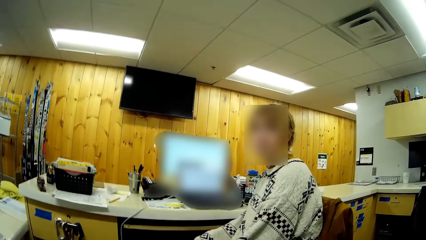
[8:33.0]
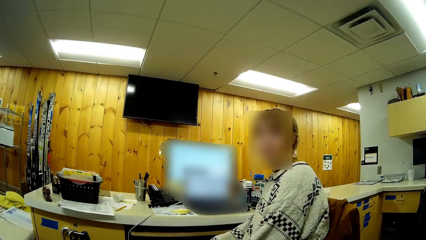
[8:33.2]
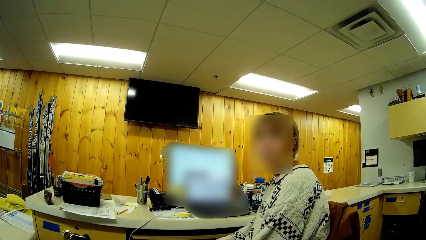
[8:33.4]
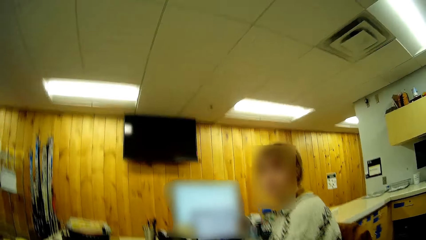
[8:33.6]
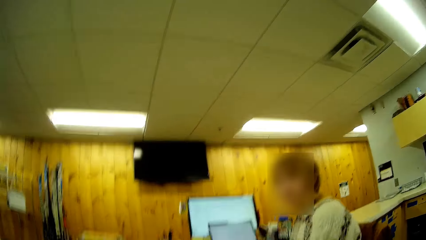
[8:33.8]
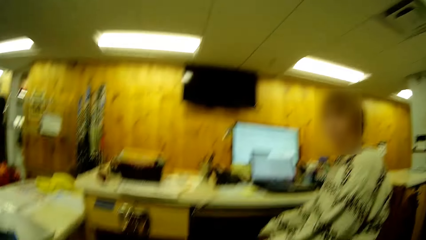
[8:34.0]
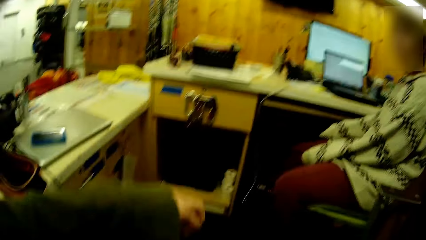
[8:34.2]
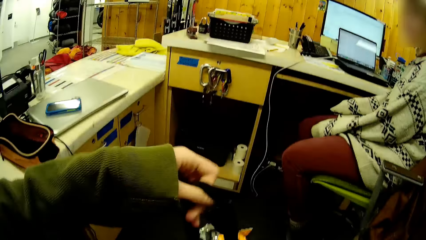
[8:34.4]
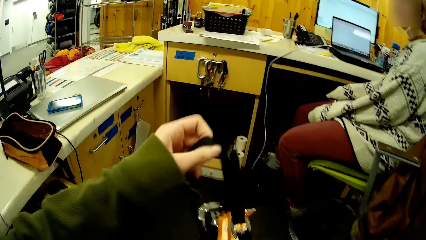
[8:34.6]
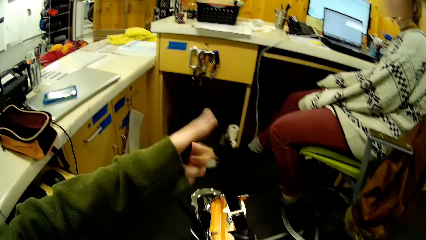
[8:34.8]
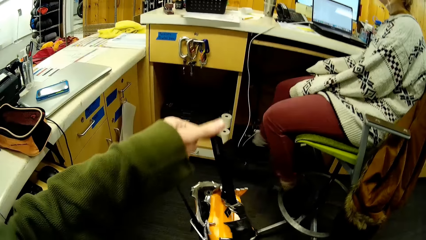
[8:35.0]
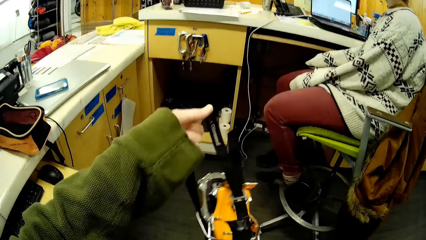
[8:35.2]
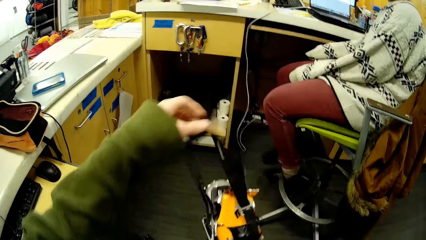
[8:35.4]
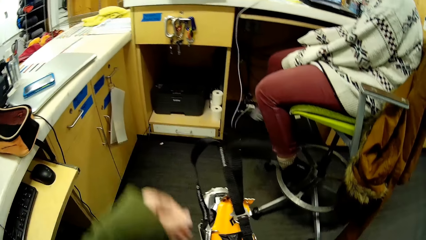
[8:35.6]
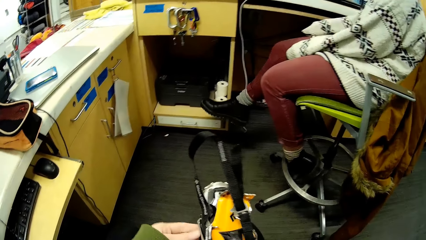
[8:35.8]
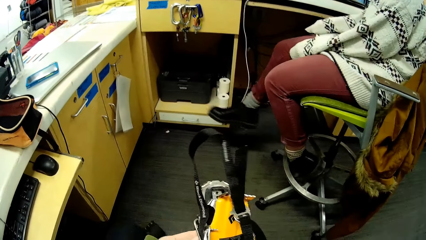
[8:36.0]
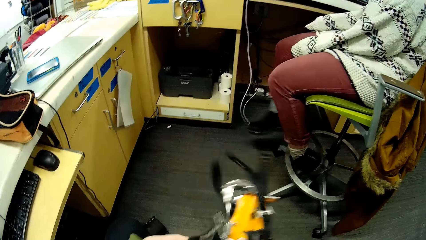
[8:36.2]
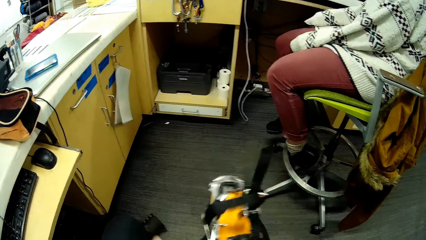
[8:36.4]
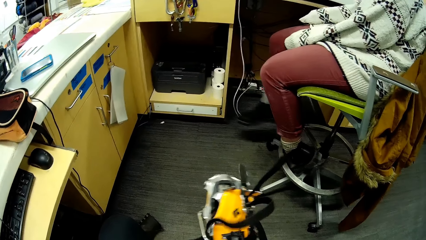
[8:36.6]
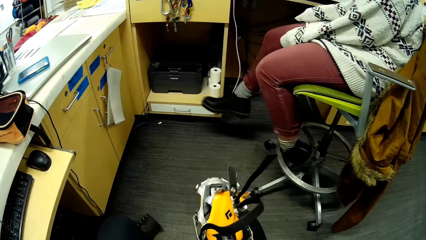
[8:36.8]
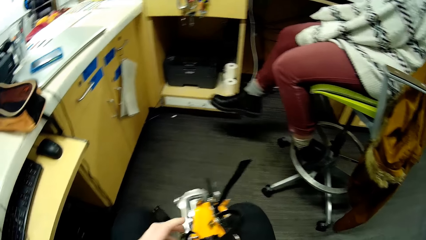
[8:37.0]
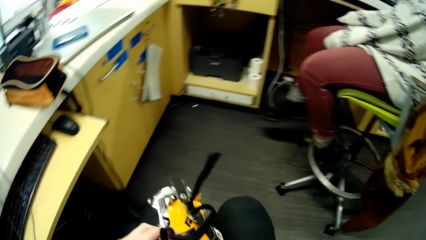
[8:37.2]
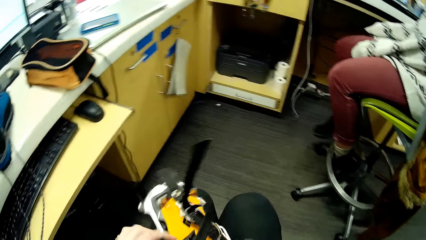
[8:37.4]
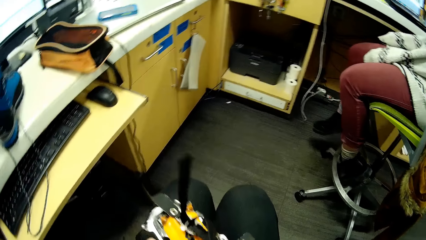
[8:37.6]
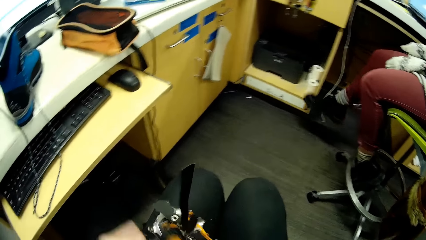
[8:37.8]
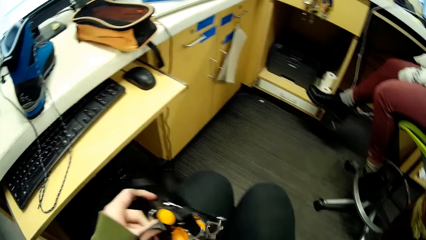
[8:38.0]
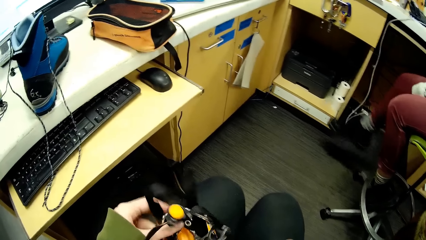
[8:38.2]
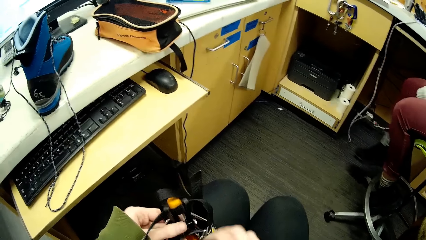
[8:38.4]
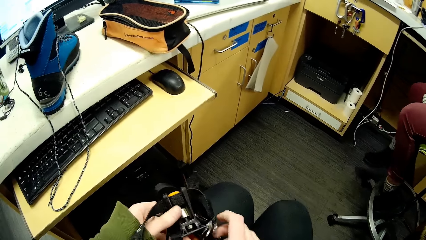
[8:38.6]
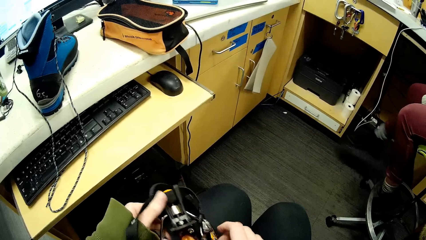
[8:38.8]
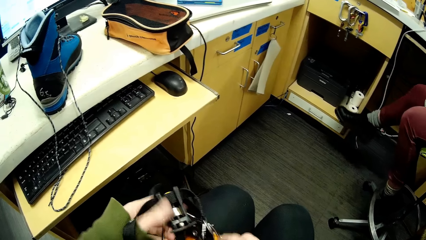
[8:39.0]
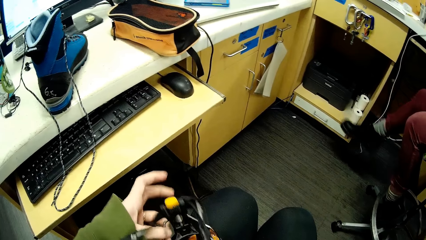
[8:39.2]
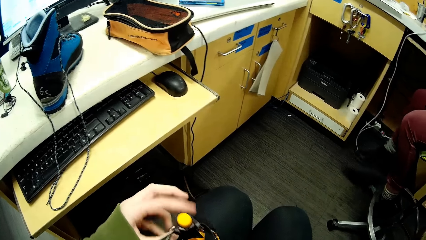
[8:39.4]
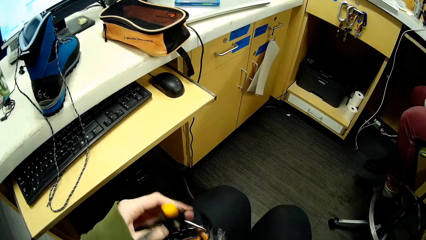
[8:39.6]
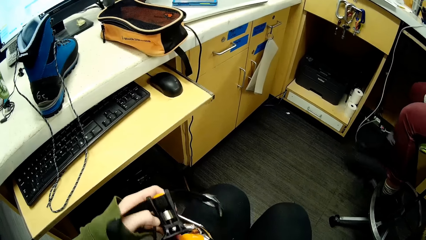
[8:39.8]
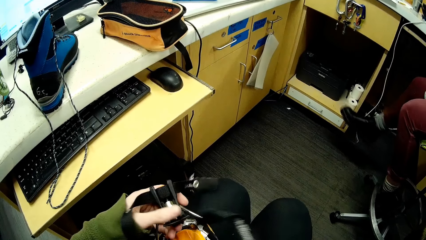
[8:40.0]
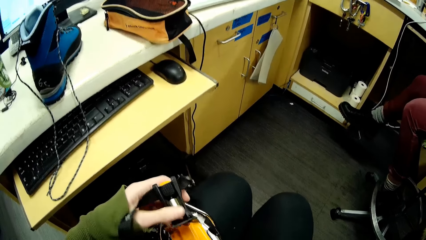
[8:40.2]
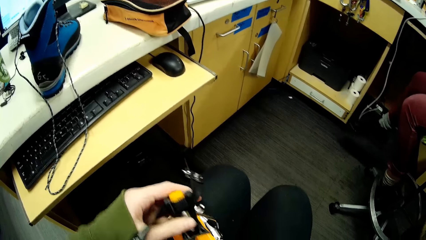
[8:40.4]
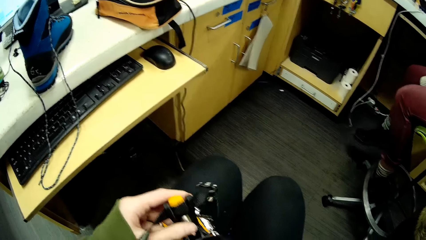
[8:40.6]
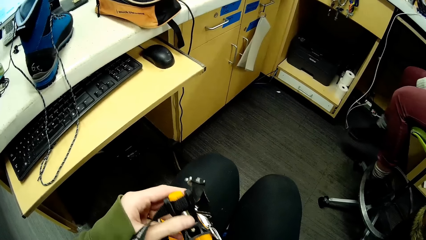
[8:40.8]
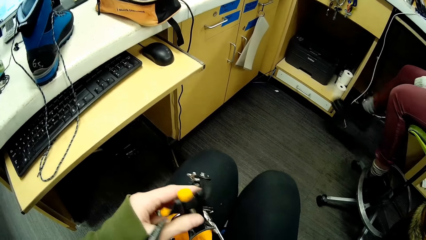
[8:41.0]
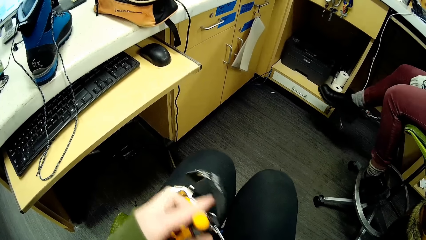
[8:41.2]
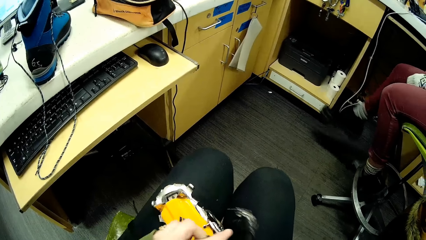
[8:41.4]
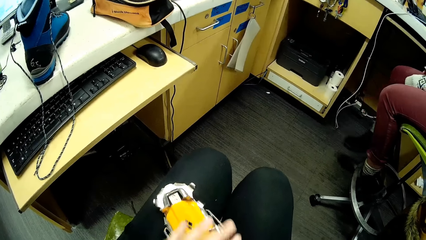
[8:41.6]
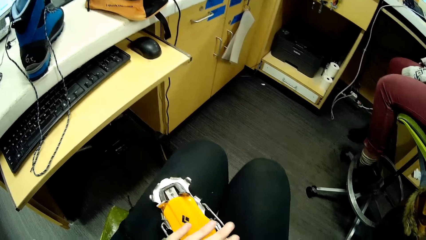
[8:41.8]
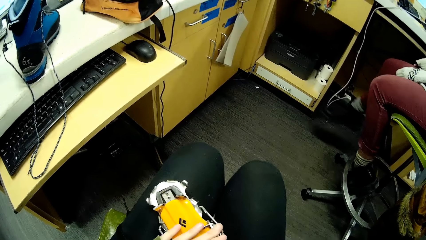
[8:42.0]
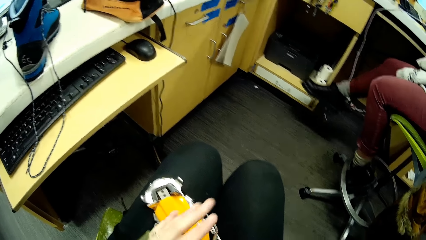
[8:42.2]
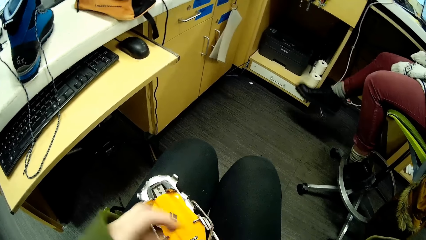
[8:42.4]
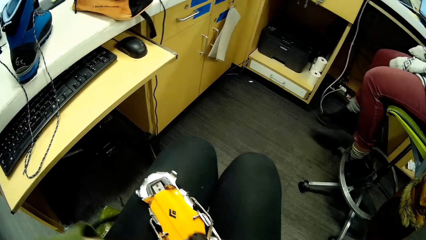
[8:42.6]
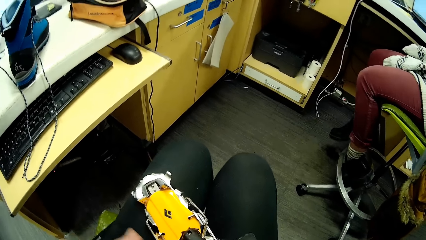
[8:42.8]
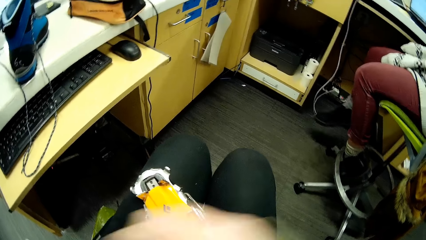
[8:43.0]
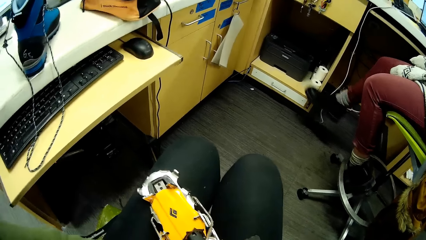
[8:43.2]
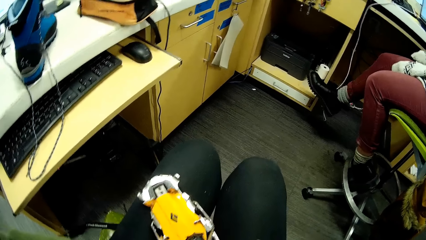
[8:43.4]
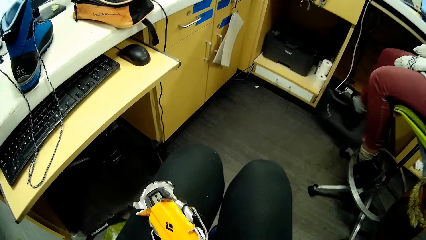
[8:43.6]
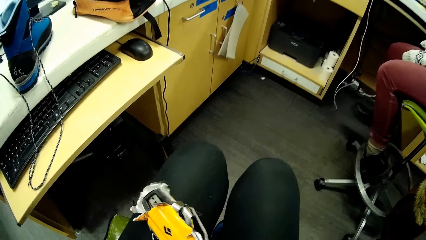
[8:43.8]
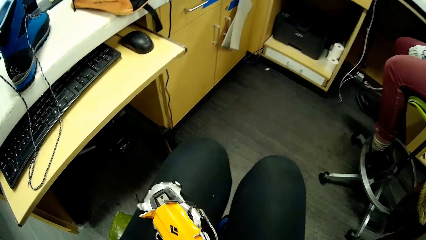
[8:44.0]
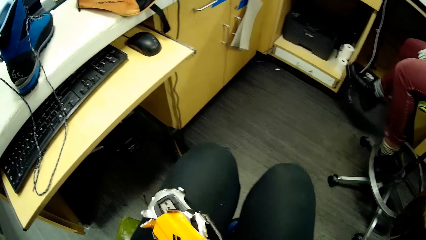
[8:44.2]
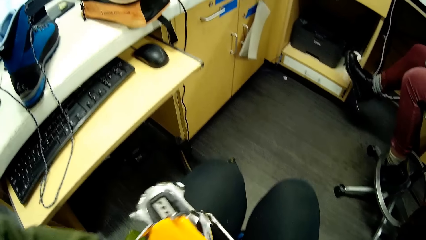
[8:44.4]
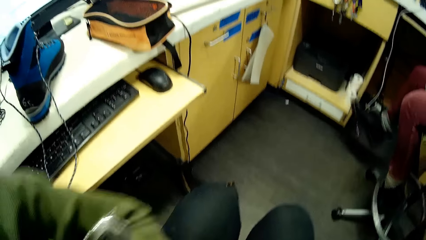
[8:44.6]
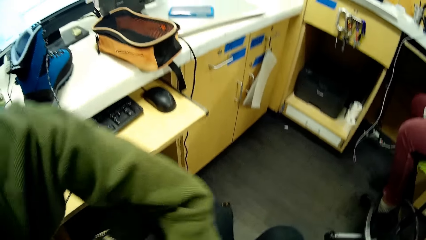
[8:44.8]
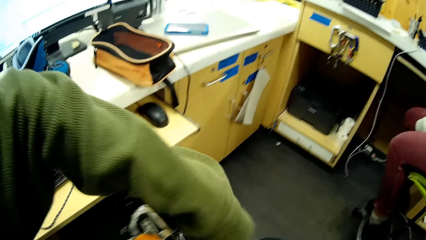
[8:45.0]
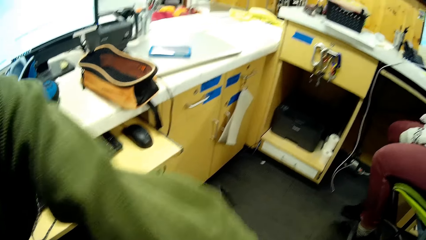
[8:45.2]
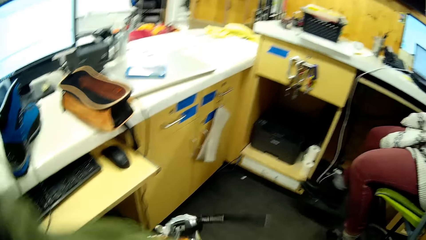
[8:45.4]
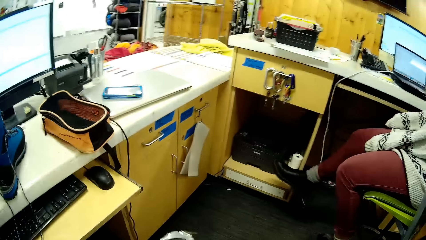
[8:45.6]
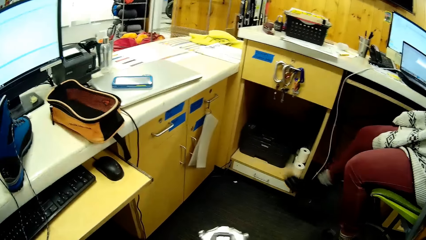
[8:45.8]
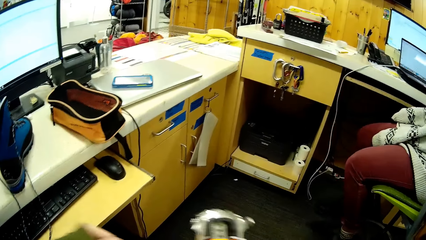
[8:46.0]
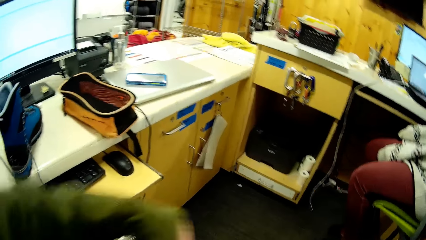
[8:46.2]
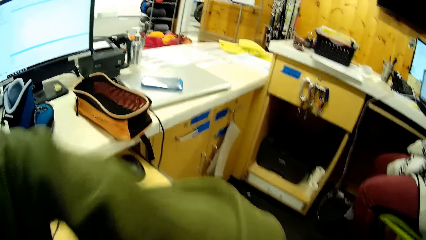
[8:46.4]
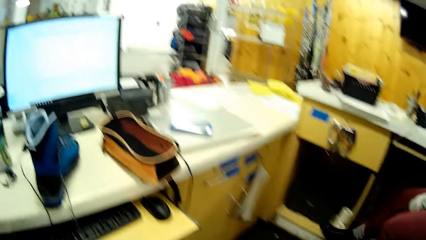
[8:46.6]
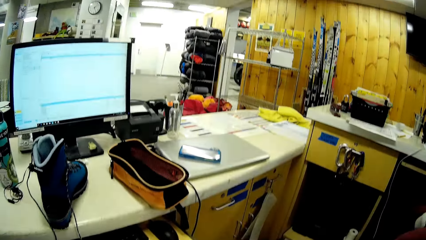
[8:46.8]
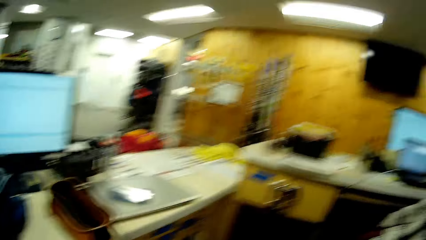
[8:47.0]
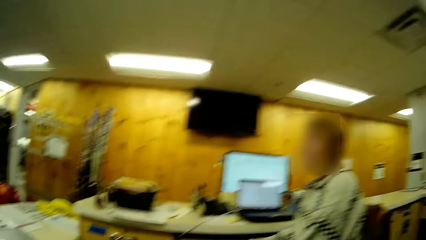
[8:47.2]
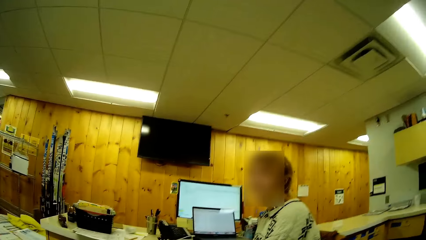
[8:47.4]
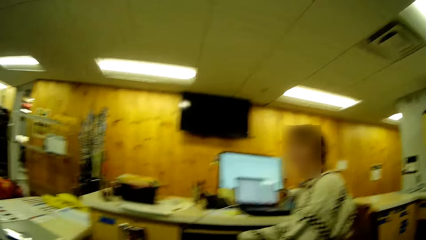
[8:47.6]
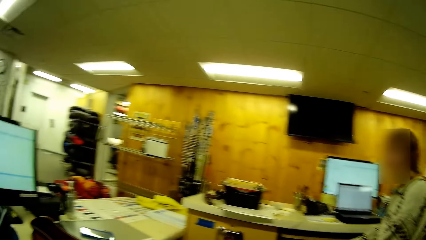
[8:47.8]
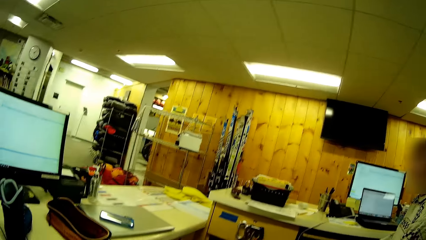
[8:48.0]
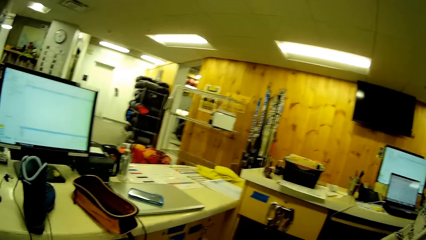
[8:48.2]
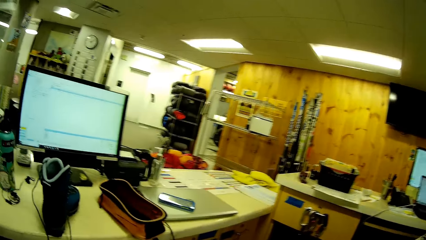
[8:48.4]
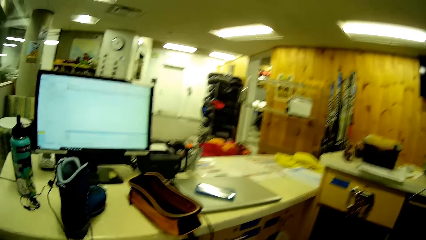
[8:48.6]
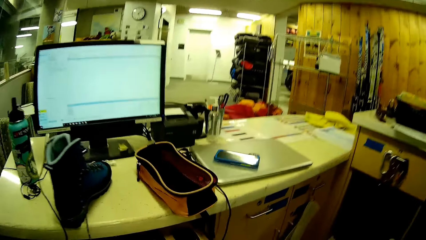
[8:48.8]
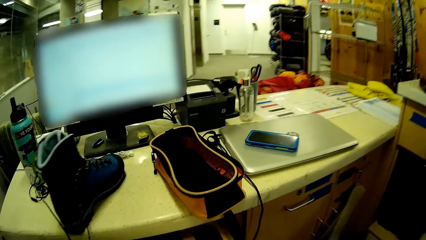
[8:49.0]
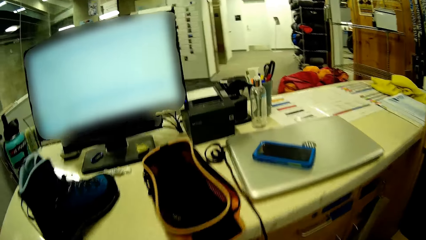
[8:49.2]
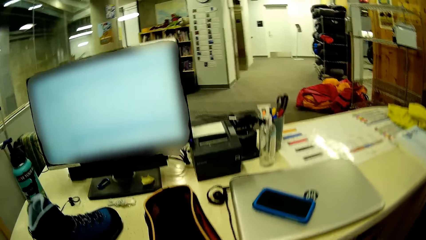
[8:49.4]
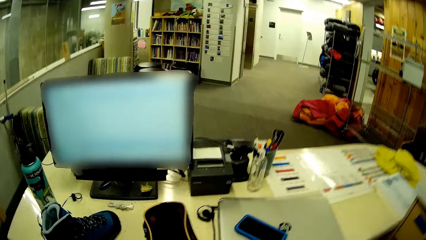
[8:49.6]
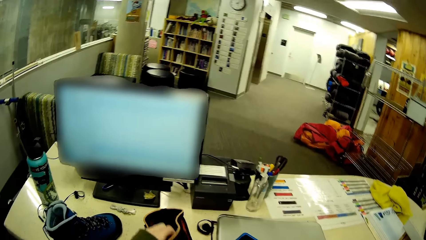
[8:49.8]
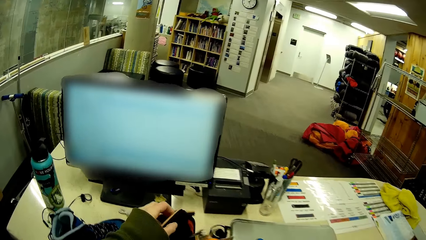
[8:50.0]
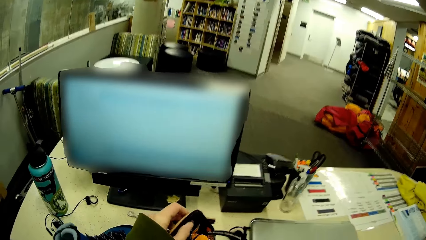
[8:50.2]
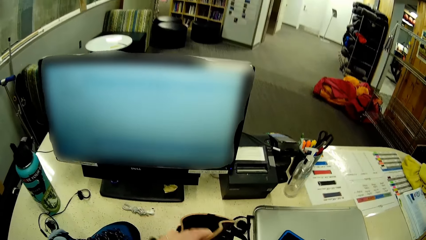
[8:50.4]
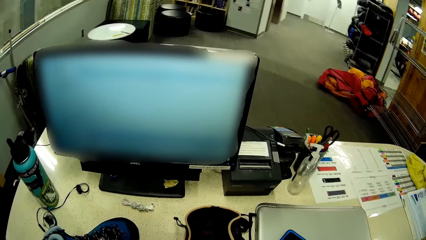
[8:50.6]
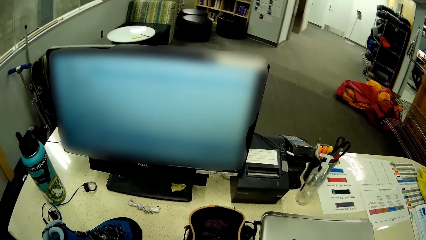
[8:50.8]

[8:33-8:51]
The camera wearer dialogues with a person. They tie something. The person stares in the room. The camera wearer adjusts the safety boot belt. The person stares in the room. The camera wearer puts something in the bag and opens the bag on the table.
